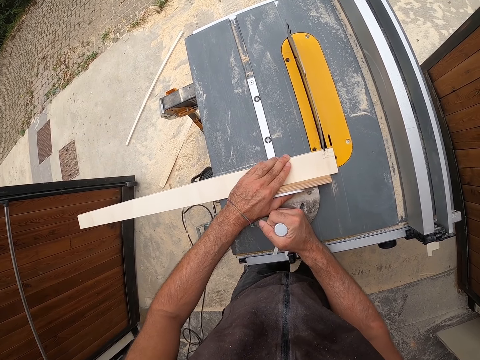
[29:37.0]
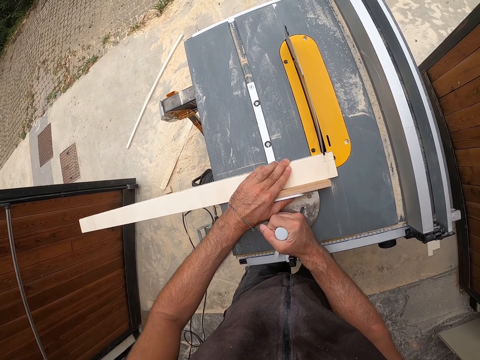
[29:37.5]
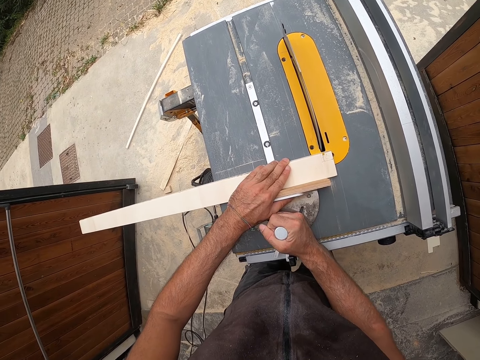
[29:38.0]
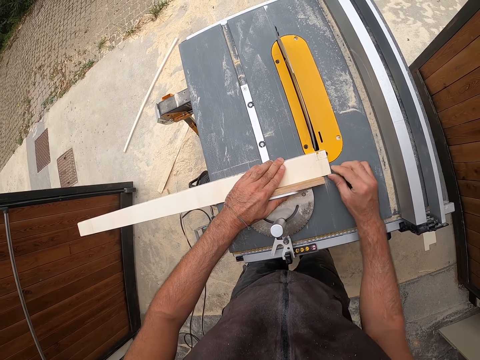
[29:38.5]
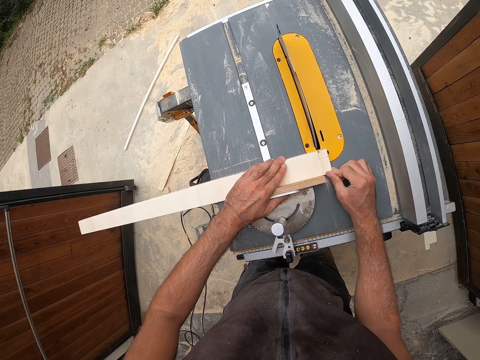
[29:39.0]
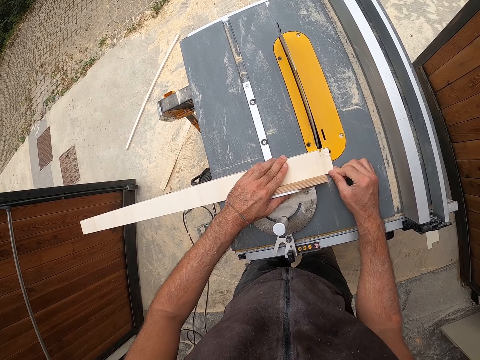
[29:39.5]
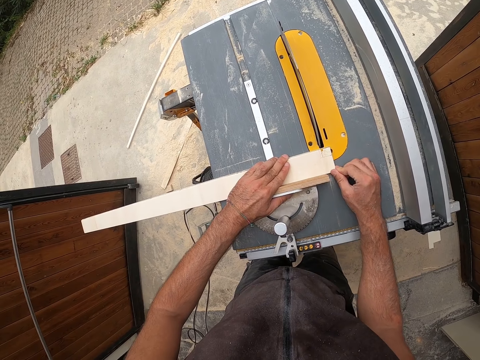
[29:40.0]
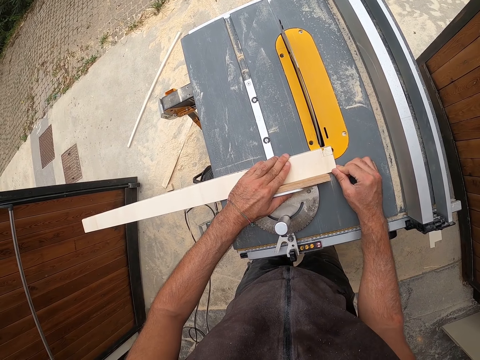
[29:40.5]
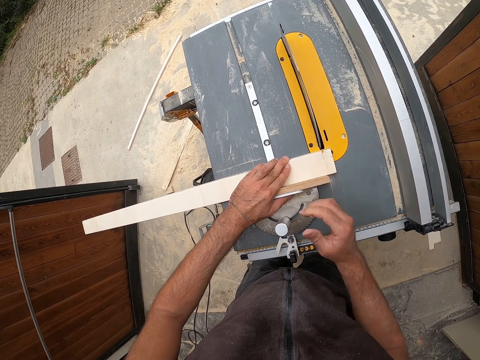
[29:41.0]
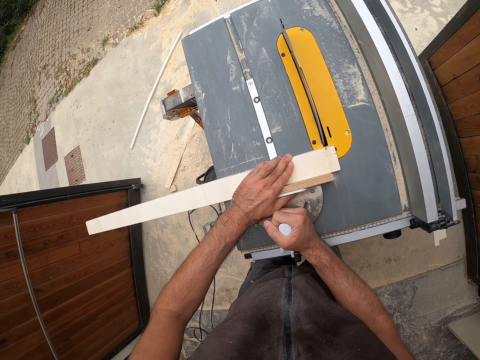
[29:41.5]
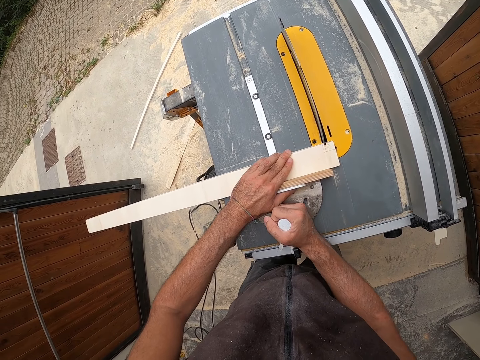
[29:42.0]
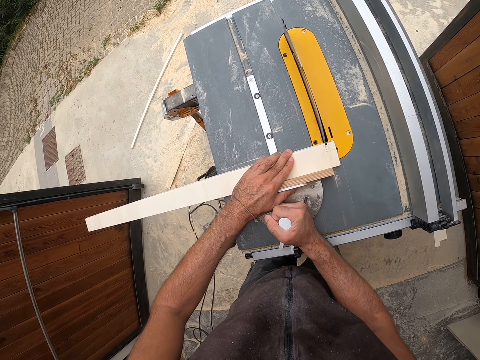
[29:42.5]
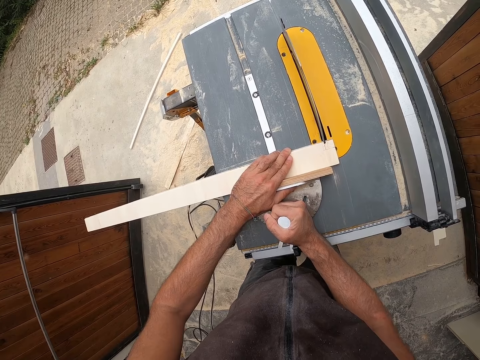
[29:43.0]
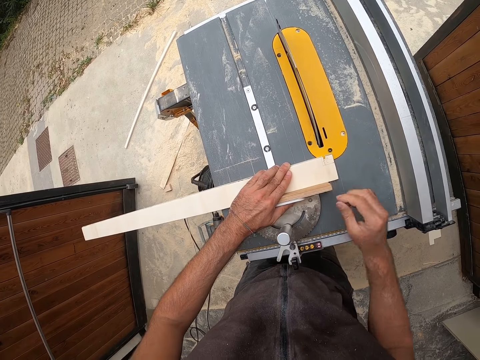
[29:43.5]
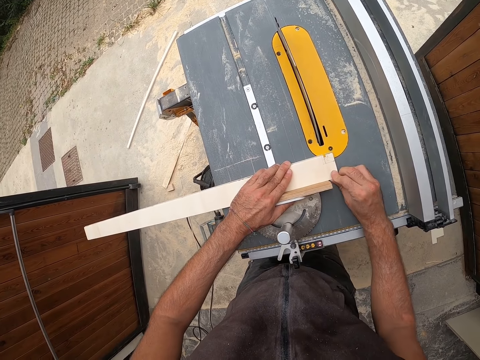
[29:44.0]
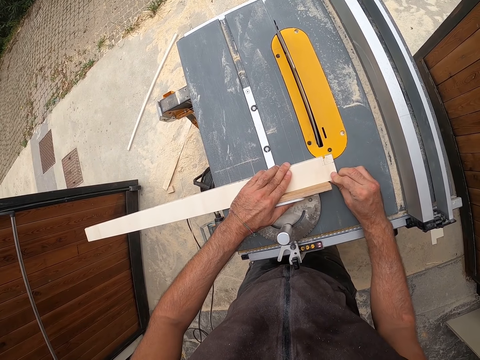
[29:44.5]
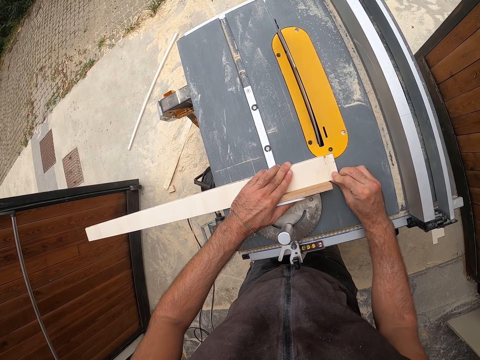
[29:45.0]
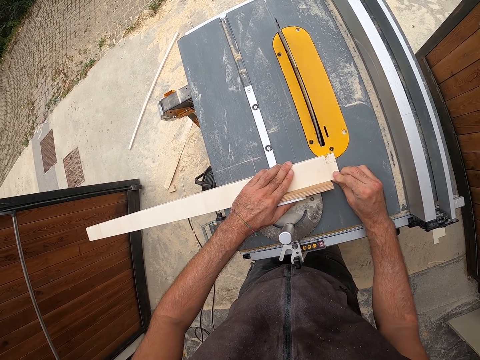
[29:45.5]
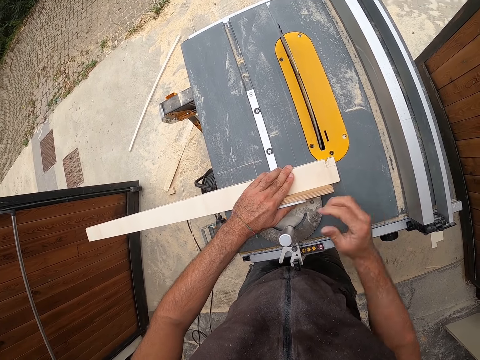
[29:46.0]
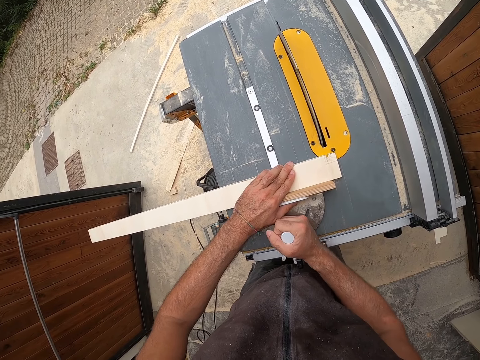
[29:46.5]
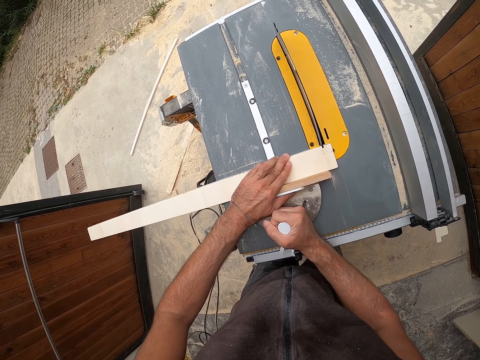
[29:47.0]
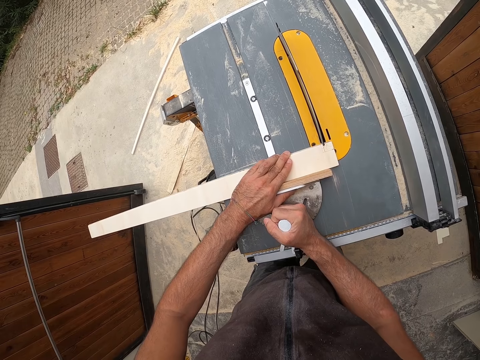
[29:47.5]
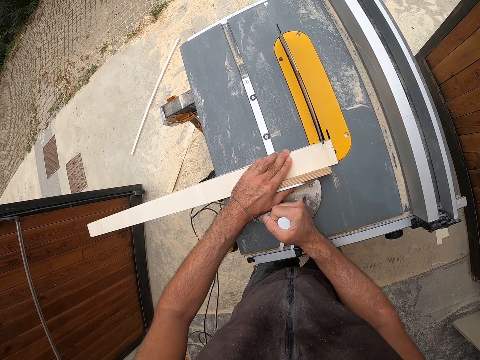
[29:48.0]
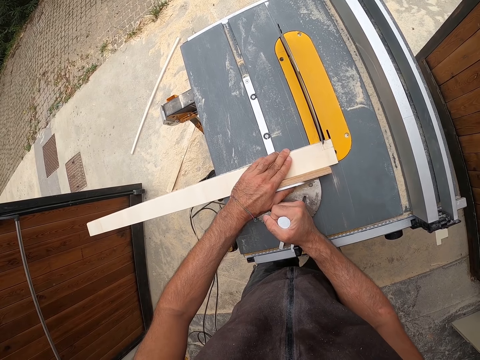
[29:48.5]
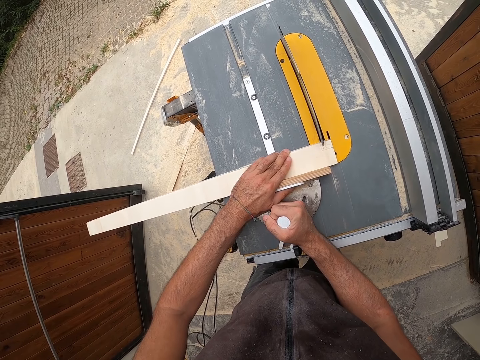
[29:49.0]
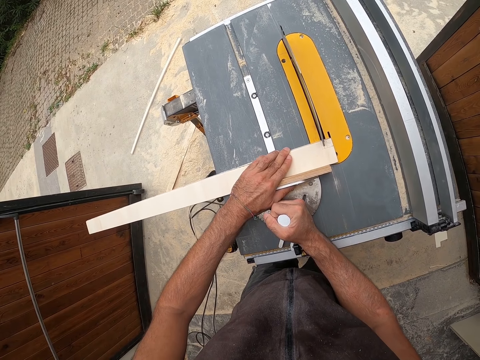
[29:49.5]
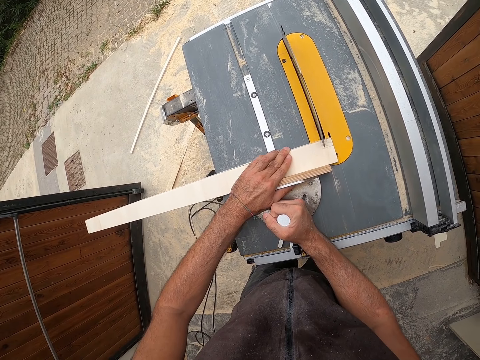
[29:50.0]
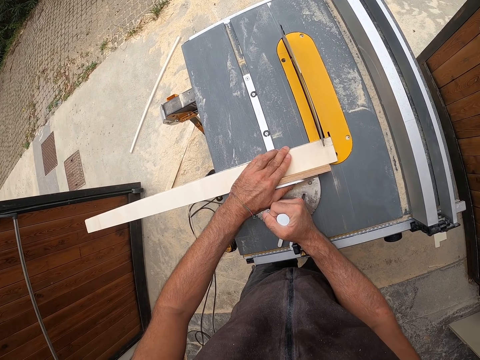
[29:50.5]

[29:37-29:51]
The camera wearer holds the piece of wood. He touches the edge of the piece of wood with his right hand. He moves the miter gauge. He cuts the piece of wood with the table saw with his hands. He touches the edge of the piece of wood with his right hand. He holds the piece of wood. He moves the miter gauge. He cuts the piece of wood with the table saw with his hands.

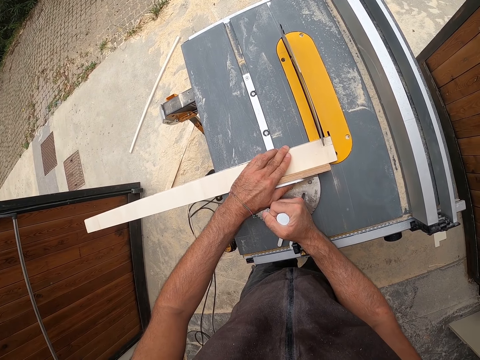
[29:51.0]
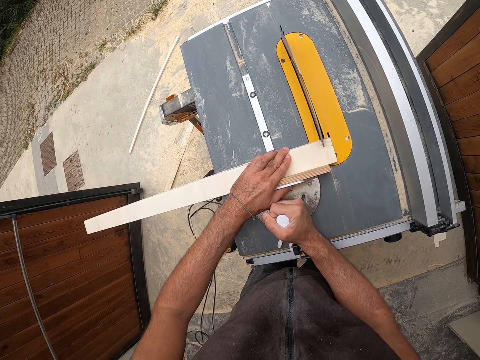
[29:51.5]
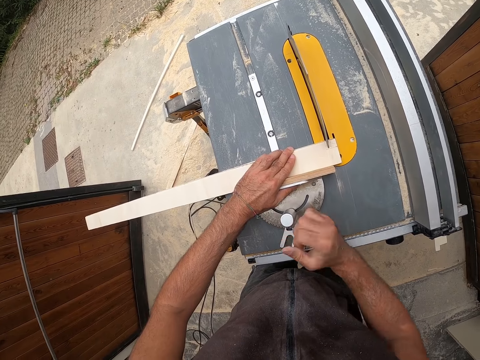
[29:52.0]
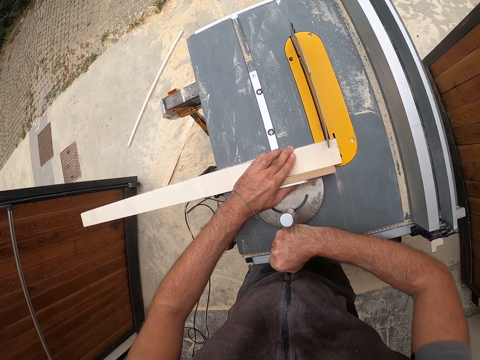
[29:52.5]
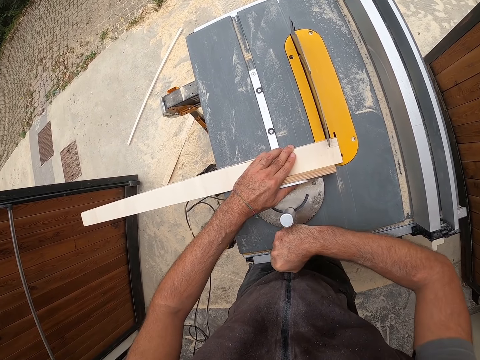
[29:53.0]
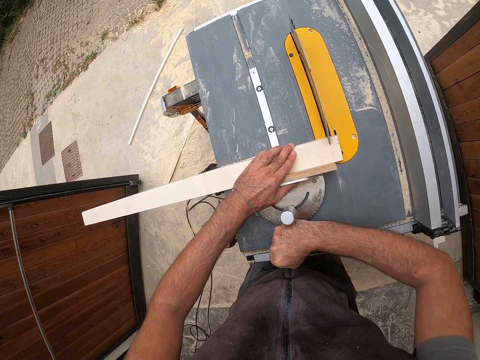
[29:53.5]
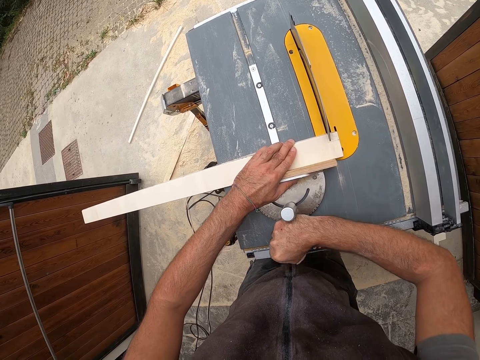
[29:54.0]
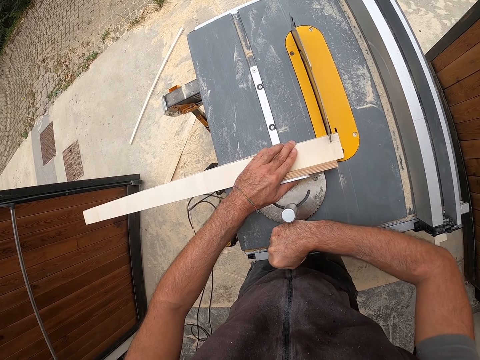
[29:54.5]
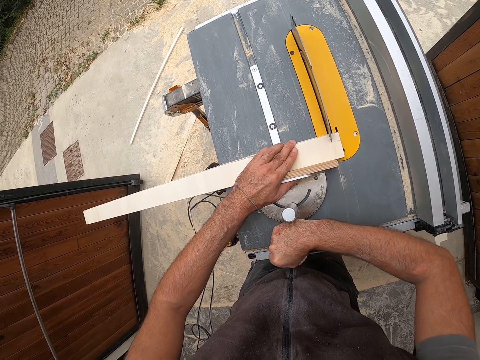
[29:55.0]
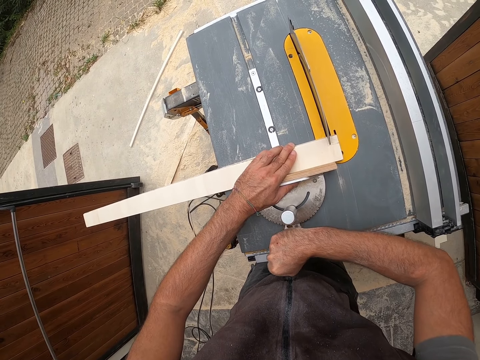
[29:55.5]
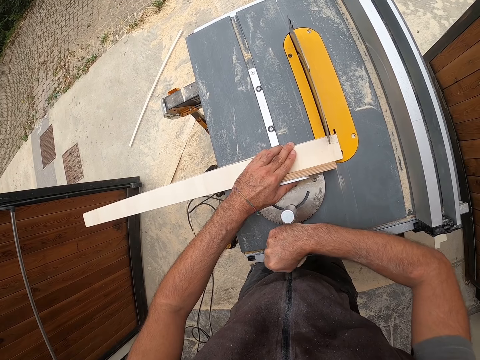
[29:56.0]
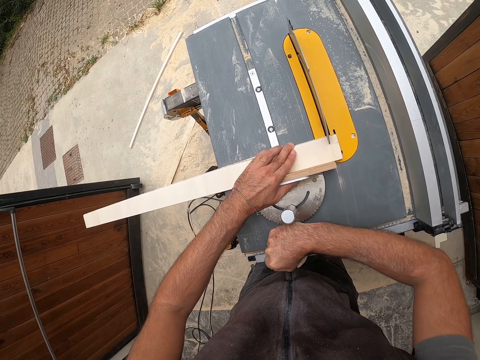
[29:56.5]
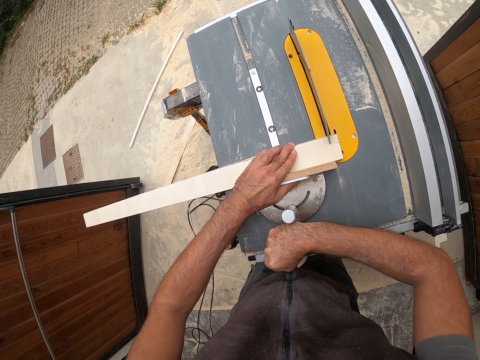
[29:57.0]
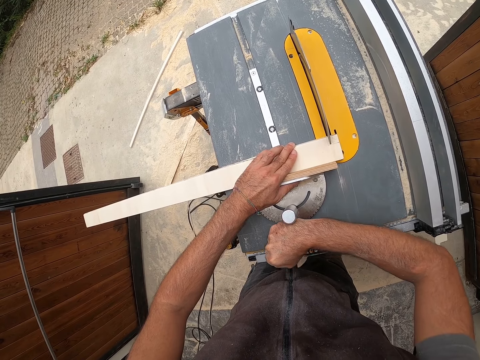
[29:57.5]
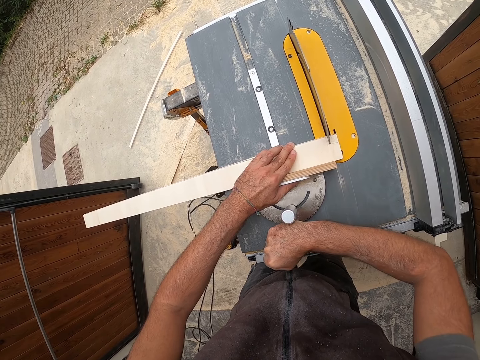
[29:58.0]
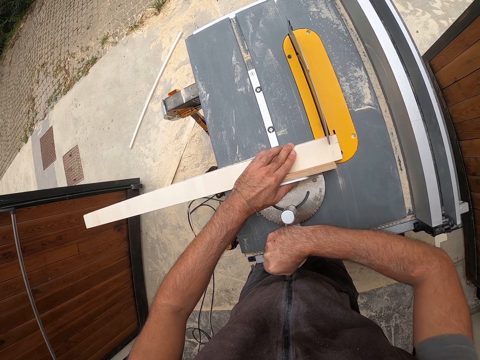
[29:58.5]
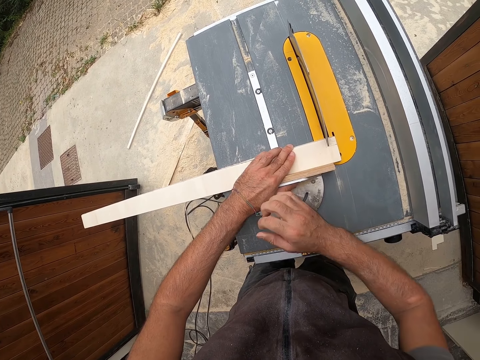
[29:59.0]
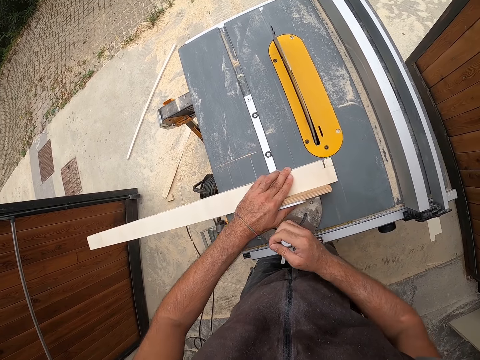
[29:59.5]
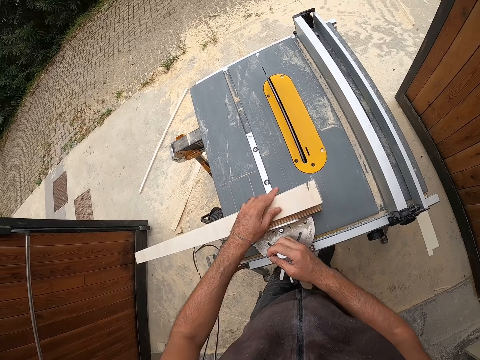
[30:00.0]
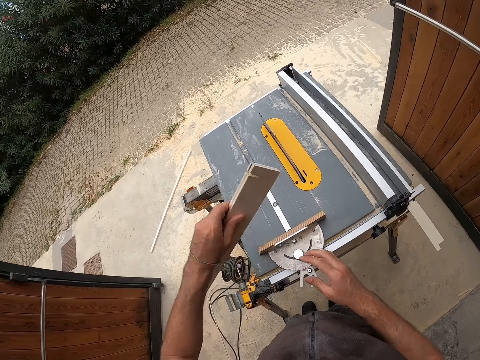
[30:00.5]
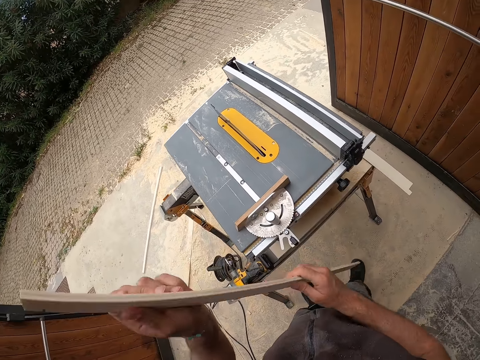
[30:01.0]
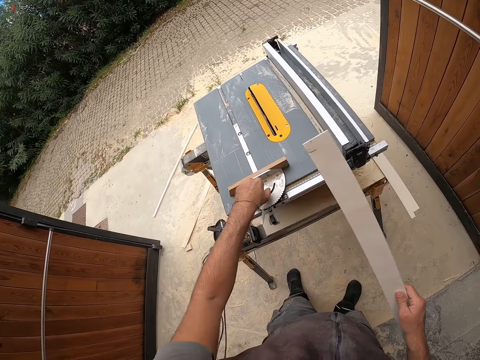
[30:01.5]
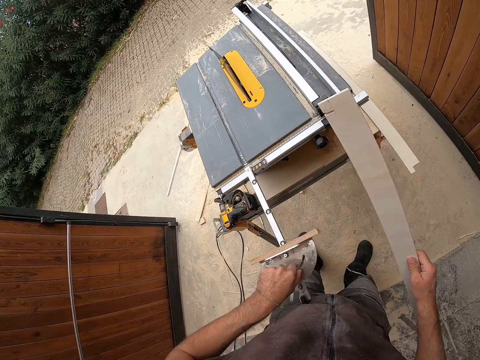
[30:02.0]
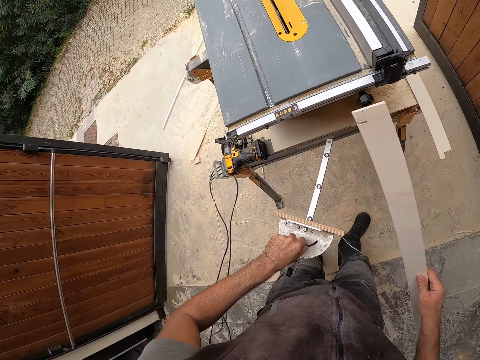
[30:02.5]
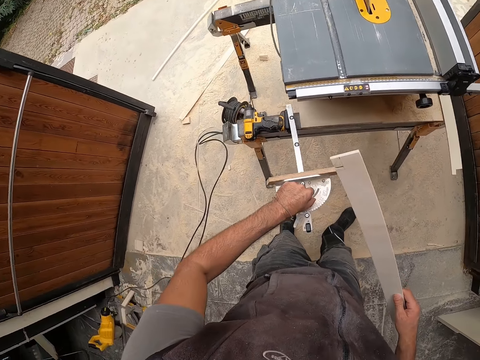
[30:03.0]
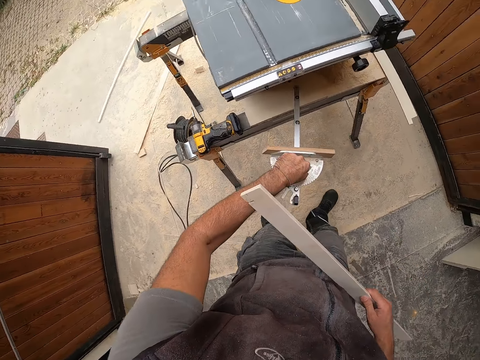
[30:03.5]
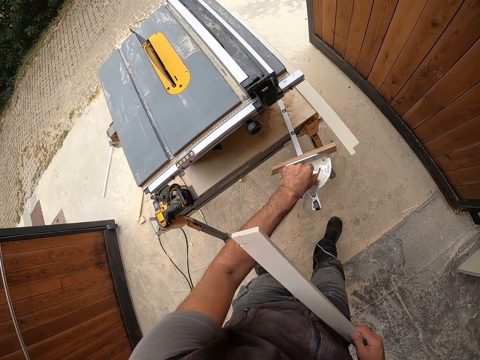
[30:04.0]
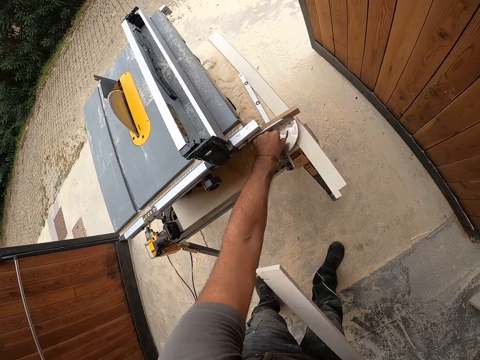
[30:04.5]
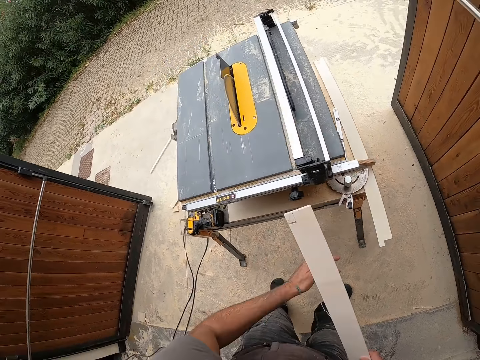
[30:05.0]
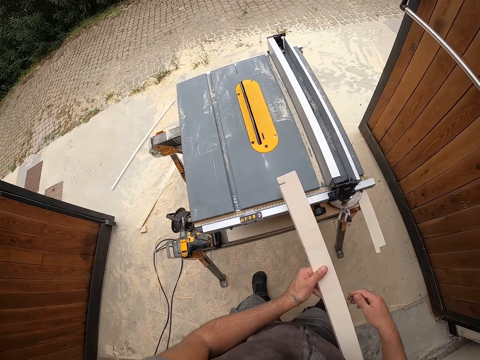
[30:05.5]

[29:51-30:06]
The camera wearer hits the angle ruler or miter gauge with his right hand. He cuts the wood. He pulls the miter gauge. He picks up the piece of wood on the table saw with his left hand. He passes the piece of wood in his left hand to his right hand. He pulls the angle ruler from the table saw with his left hand. He drops the angle ruler on the table under the table saw with his left hand. He passes the piece of wood in his right hand to his left hand.
